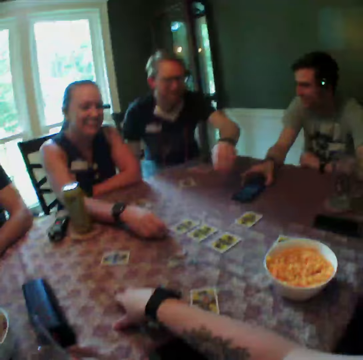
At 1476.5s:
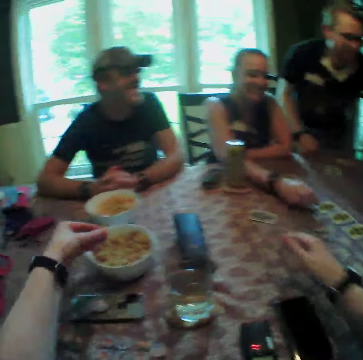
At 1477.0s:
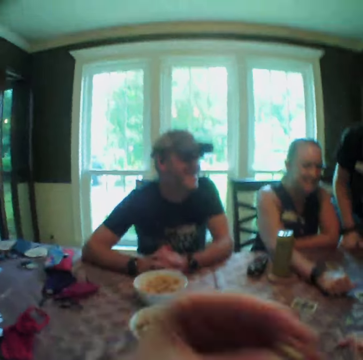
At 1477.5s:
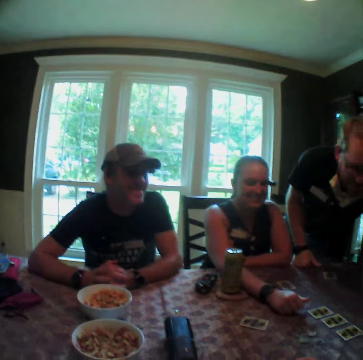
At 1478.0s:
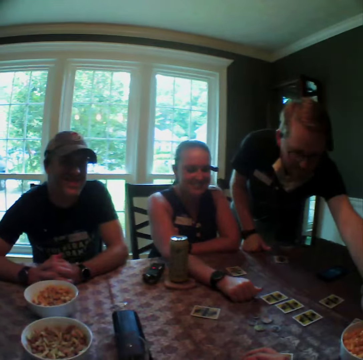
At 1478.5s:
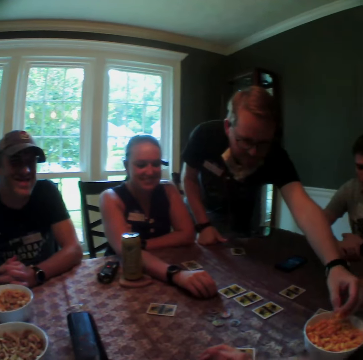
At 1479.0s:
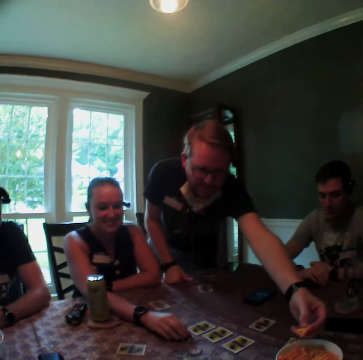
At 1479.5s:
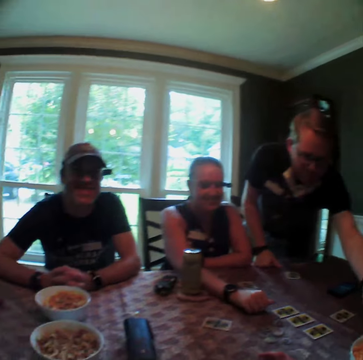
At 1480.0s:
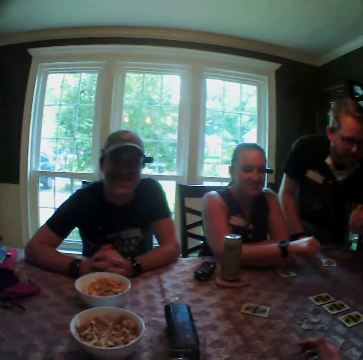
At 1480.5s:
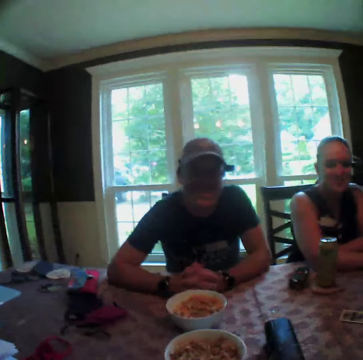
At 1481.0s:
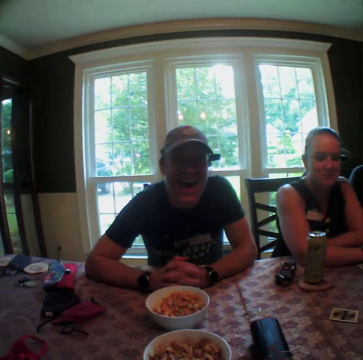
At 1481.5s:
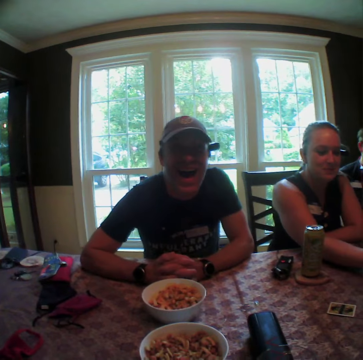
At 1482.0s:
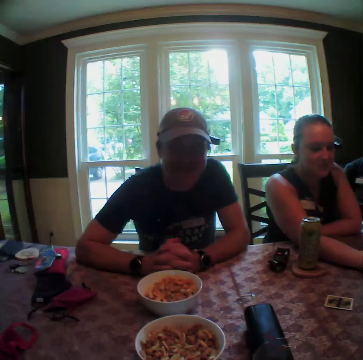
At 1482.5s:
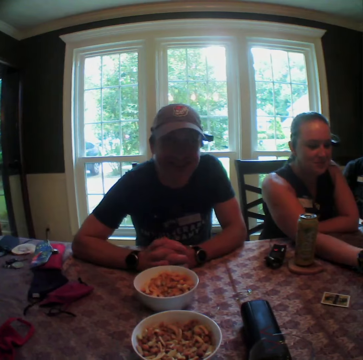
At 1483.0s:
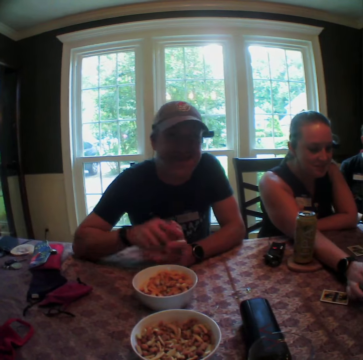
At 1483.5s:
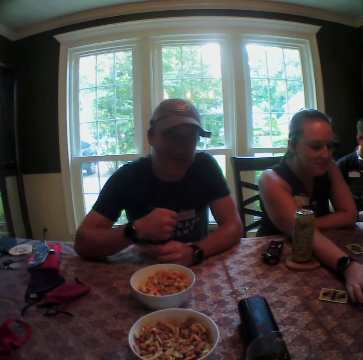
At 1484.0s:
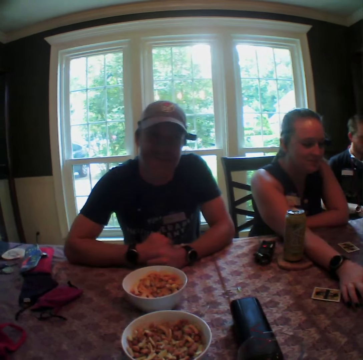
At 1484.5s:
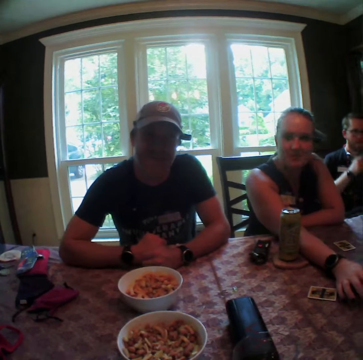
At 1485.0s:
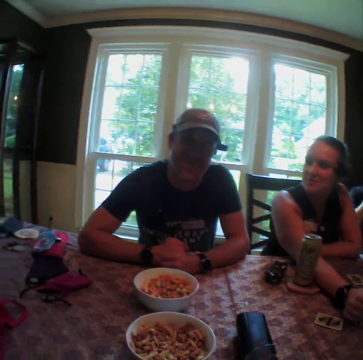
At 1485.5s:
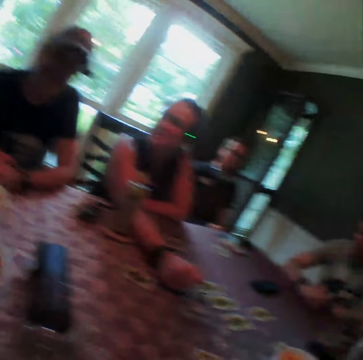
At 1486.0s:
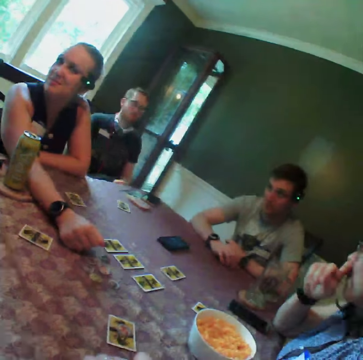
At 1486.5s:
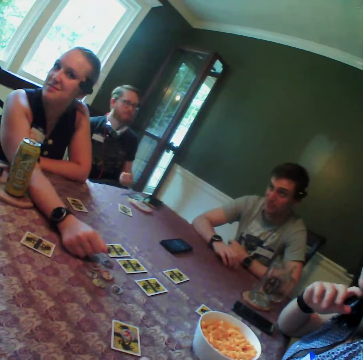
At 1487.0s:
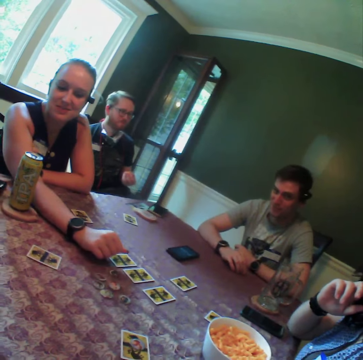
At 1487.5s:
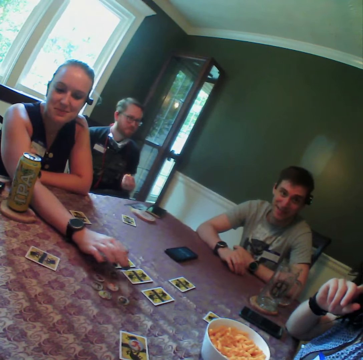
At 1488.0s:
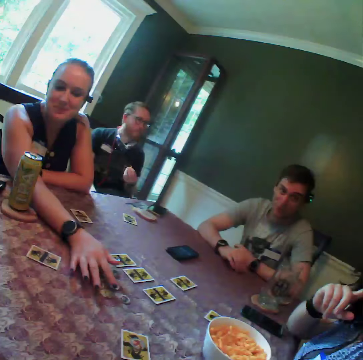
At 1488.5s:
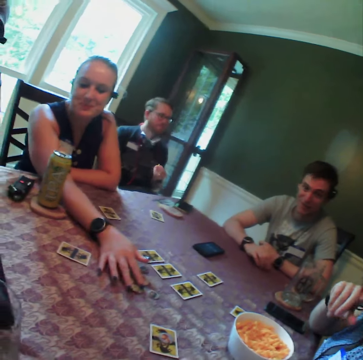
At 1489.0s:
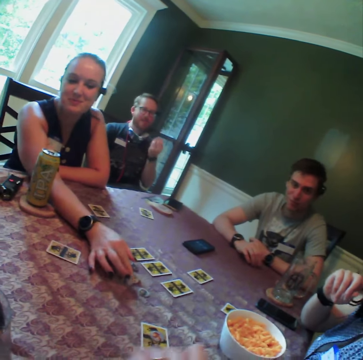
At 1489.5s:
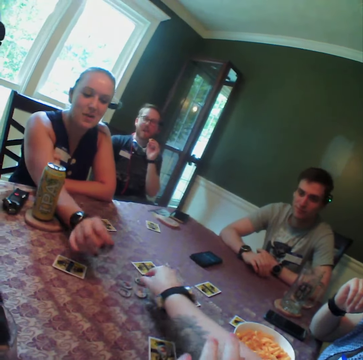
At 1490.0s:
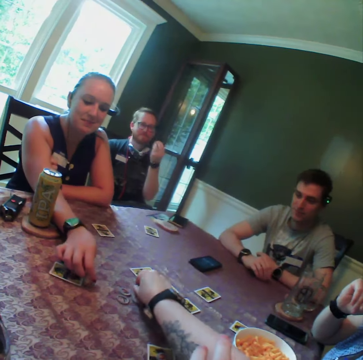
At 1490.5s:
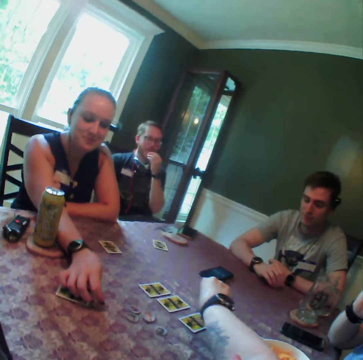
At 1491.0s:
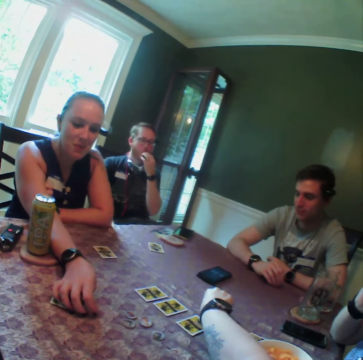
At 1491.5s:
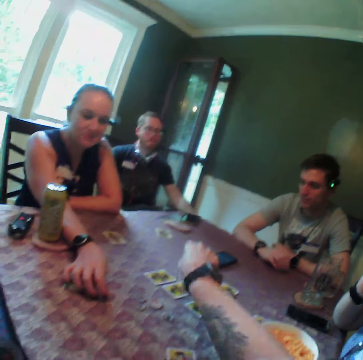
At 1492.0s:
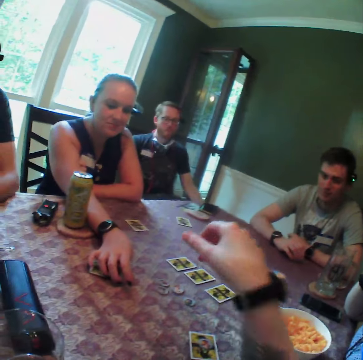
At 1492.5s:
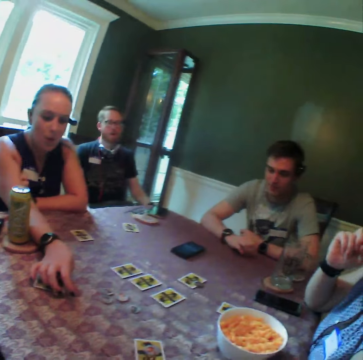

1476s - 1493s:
The man moves a phone on the table with his hand. Another man stands from his seat. The camera wearer eats popcorn. The other man picks from the cheeseball bowl with his left hand. A person collects popcorns. The camera wearer interacts with another person. He looks around. The woman picks the coaster from the table with her right hand. The camera wearer picks the coaster from the table with his right hand. He takes a chip on the table. The woman drops the coaster in her right hand on the card on the table. The other man eats cheeseballs with his right hand. The camera wearer drops the coaster in his right hand on the card on the table.

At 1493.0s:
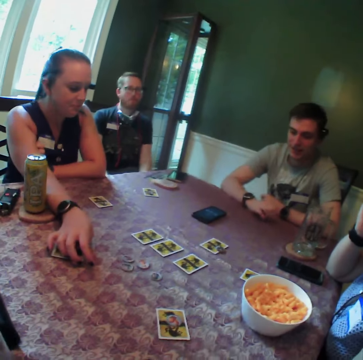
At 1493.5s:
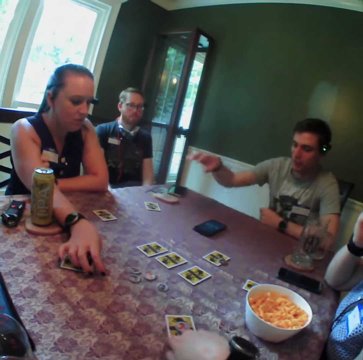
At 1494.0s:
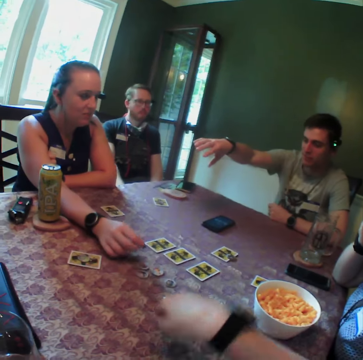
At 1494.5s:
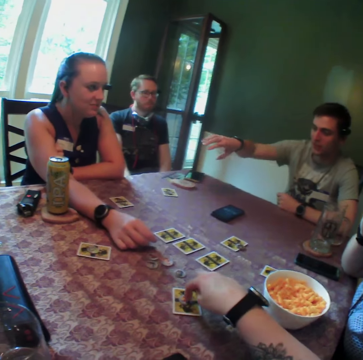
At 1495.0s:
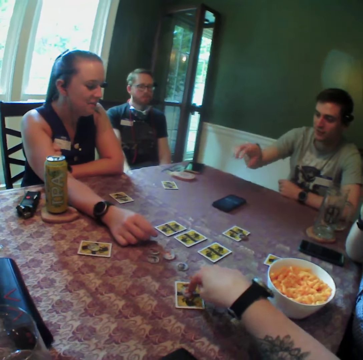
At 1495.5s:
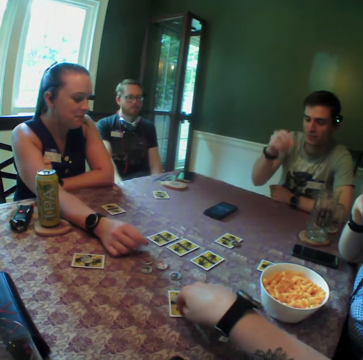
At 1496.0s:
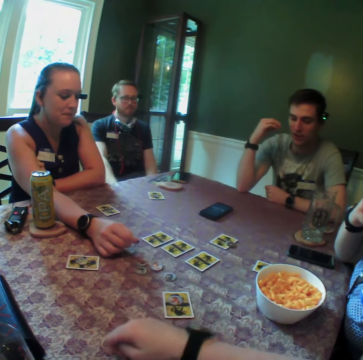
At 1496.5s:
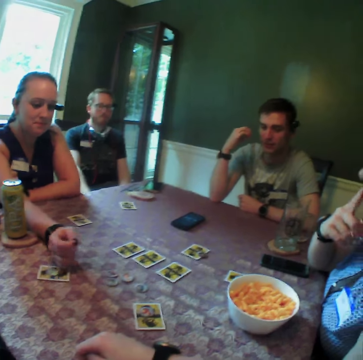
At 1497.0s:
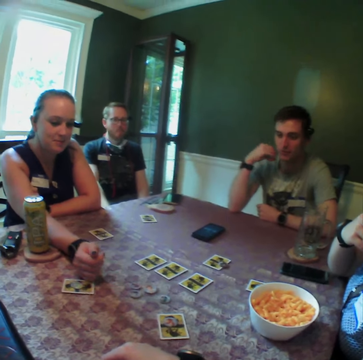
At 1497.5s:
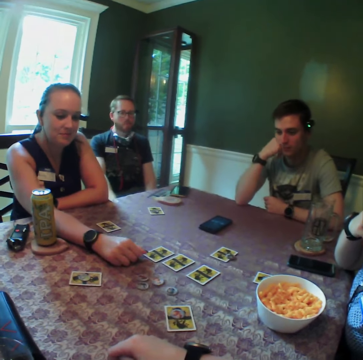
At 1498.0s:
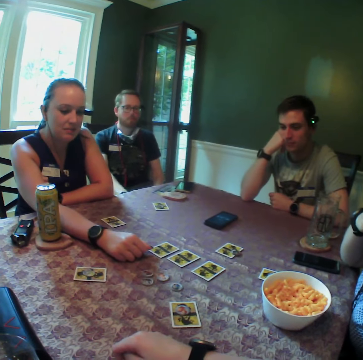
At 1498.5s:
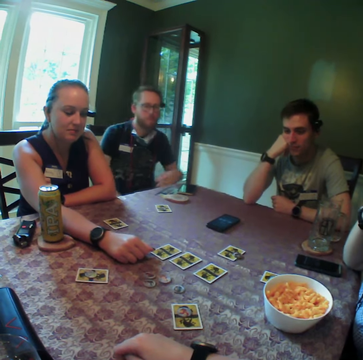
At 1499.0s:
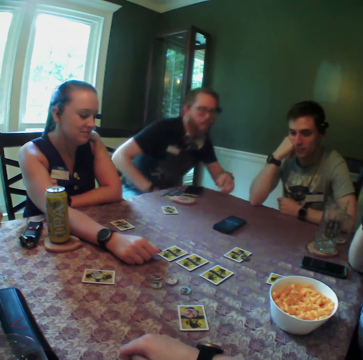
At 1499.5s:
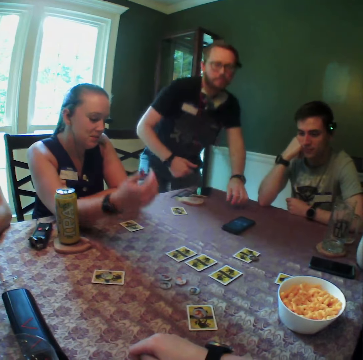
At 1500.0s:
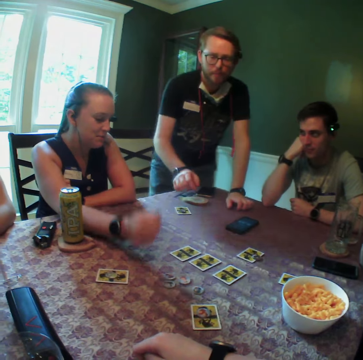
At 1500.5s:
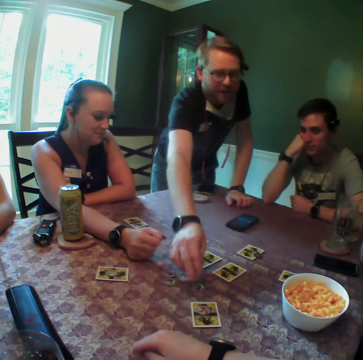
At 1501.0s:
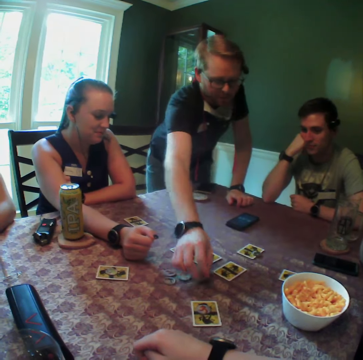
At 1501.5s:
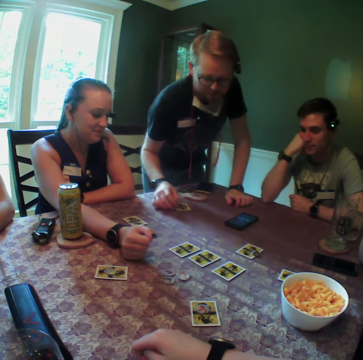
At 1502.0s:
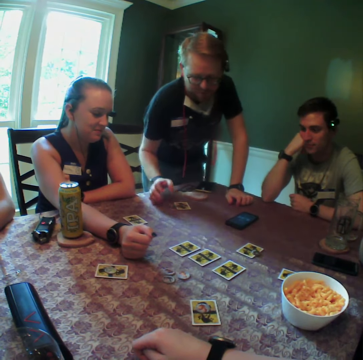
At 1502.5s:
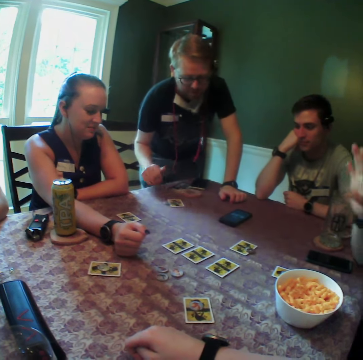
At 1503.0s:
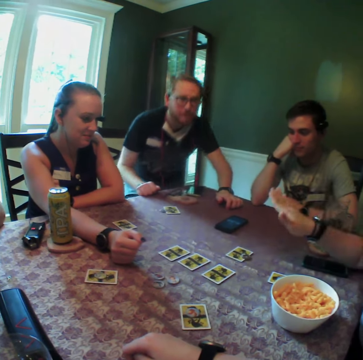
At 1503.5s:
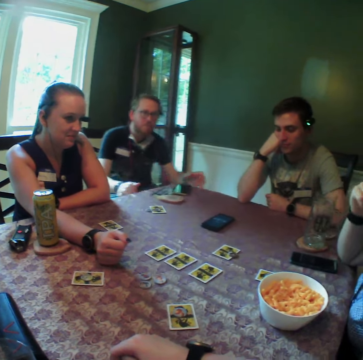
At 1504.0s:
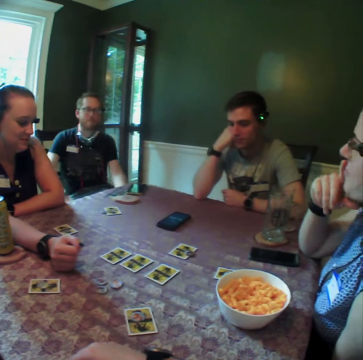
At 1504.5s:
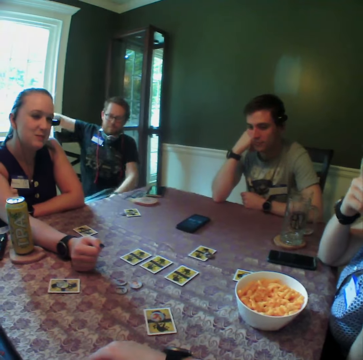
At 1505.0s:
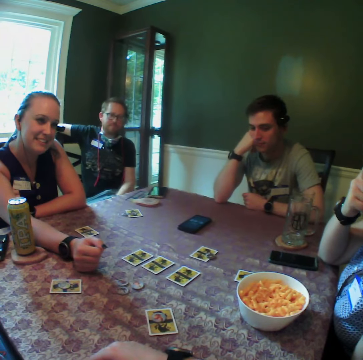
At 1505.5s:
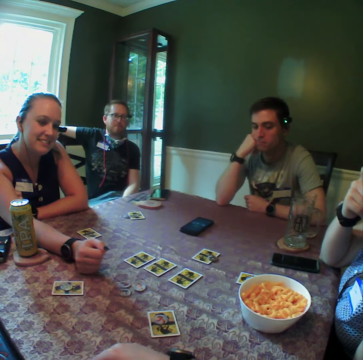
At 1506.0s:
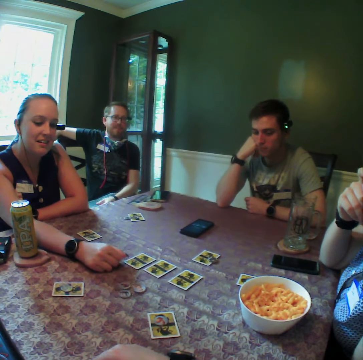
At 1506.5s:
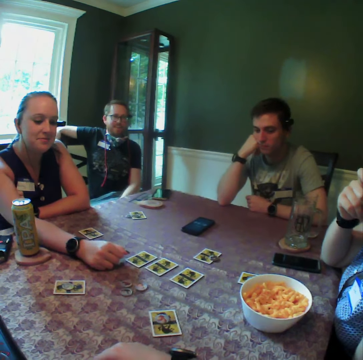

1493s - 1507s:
The camera wearer moves the card on the table with his right hand. A person communicates to another person. The camera wearer moves the coaster on the card with his right hand. A man stands from his seat, places his left hand on the table and picks the coaster from the table with his right hand. The other person picks a chip on the table. The man drops the coaster in his right hand on the card on the table and sits on his seat. The camera wearer sits on a chair.

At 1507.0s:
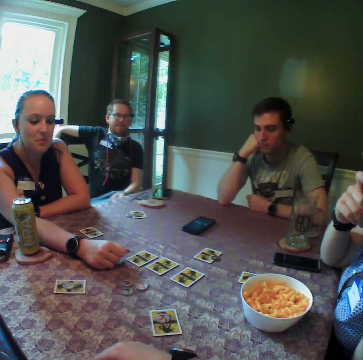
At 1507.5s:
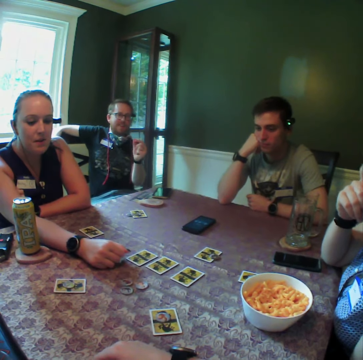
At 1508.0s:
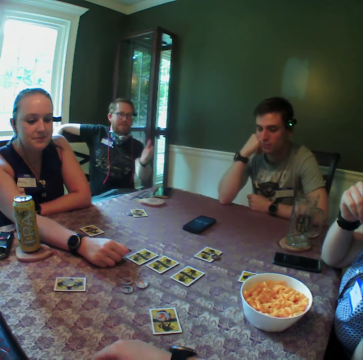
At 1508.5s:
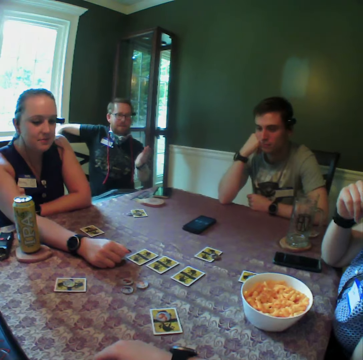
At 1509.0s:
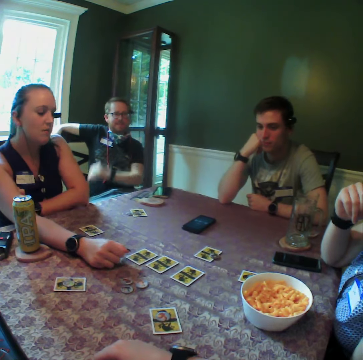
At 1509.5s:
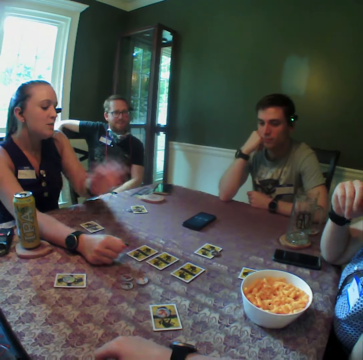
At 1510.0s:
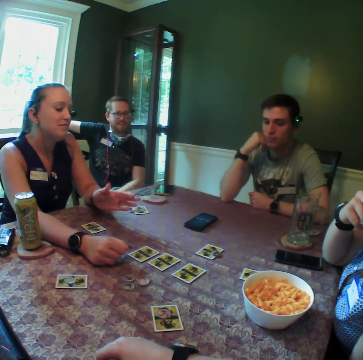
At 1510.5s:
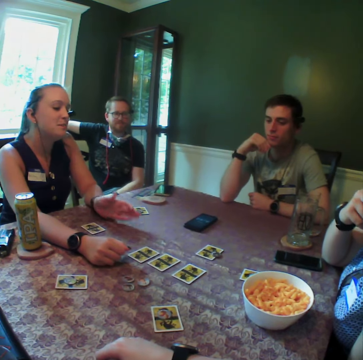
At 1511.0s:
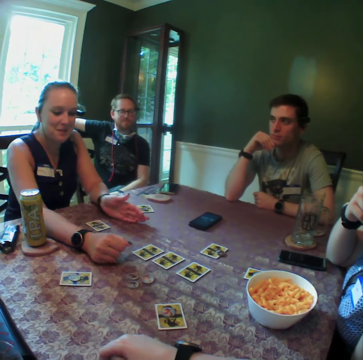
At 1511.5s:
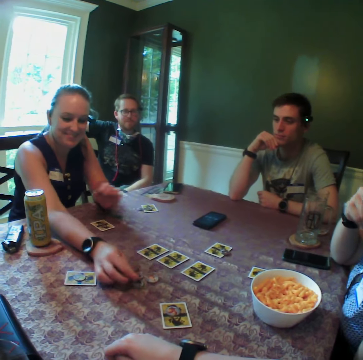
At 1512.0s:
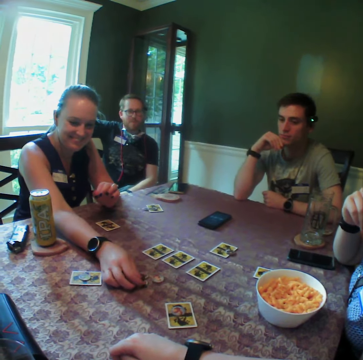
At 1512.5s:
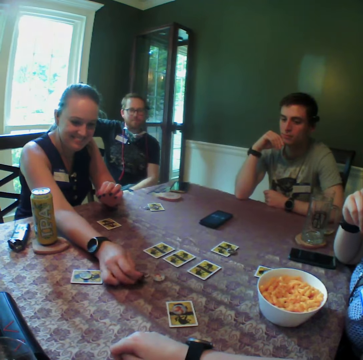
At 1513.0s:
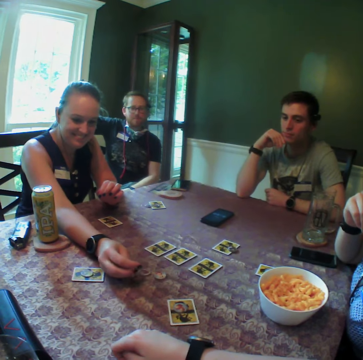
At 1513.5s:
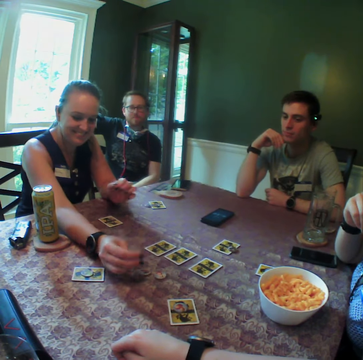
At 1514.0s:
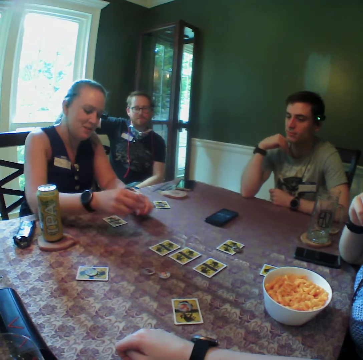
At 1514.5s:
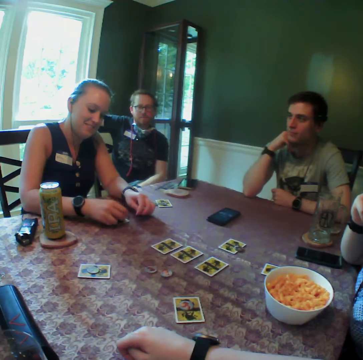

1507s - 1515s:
A person talks to another person. A third person communicates. A woman picks the coaster with her right hand from the table. The third person takes a chip on the table. The woman drops the coaster in her hand on the card on the table.
